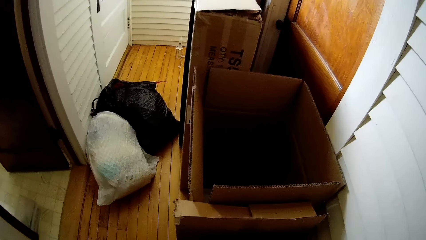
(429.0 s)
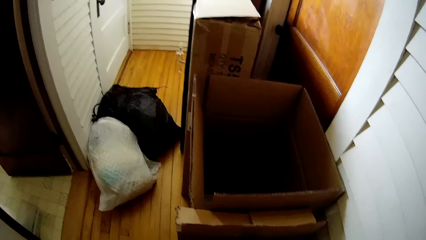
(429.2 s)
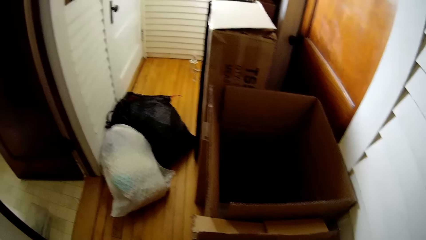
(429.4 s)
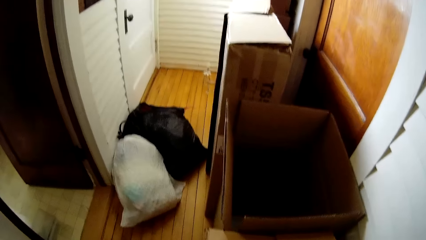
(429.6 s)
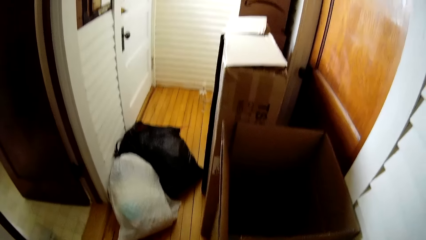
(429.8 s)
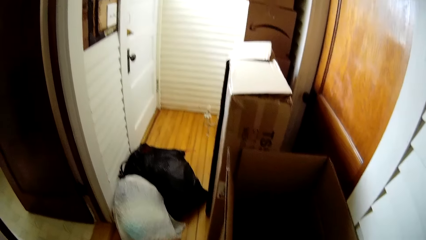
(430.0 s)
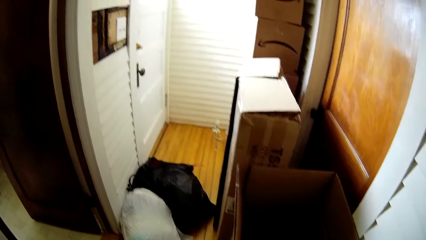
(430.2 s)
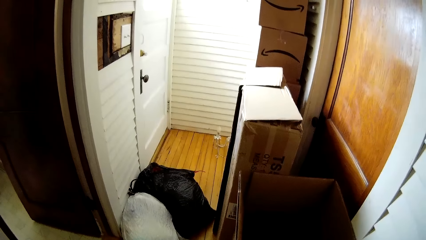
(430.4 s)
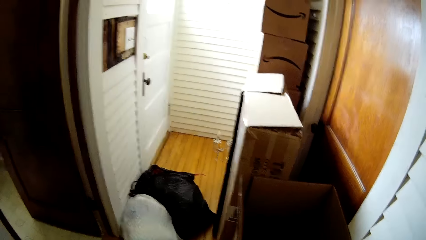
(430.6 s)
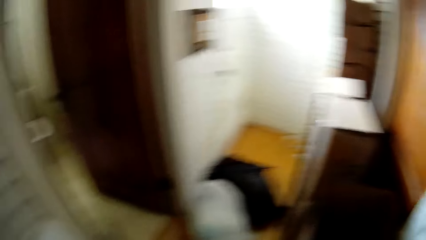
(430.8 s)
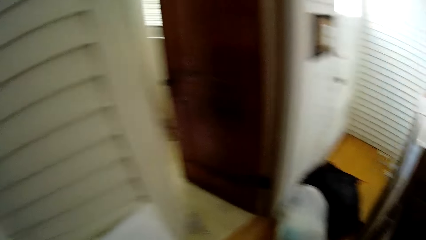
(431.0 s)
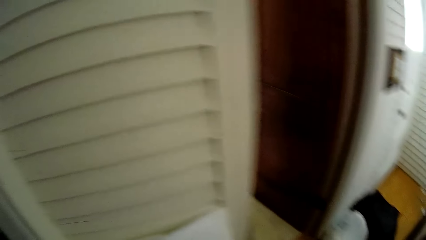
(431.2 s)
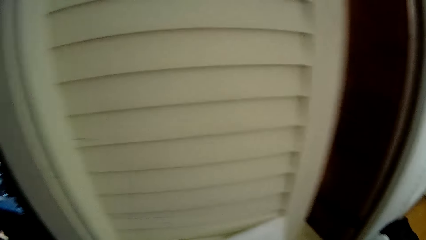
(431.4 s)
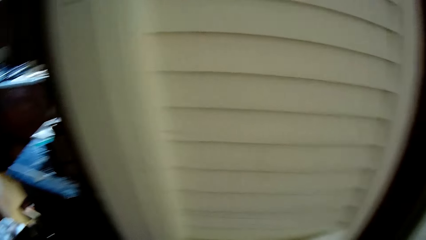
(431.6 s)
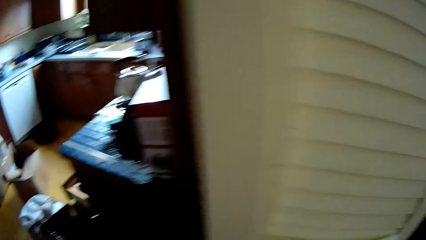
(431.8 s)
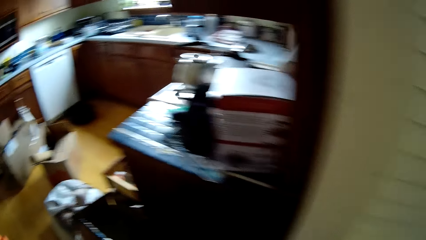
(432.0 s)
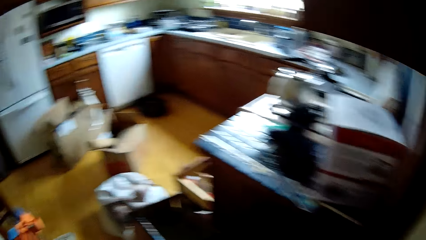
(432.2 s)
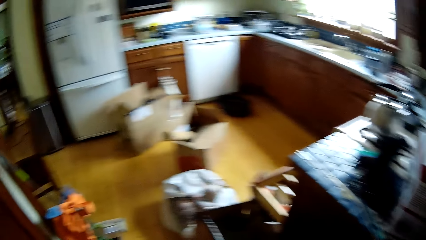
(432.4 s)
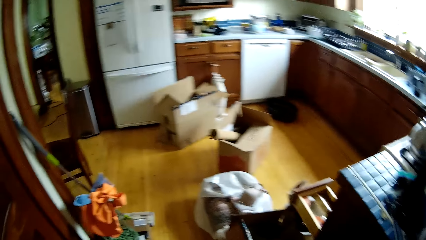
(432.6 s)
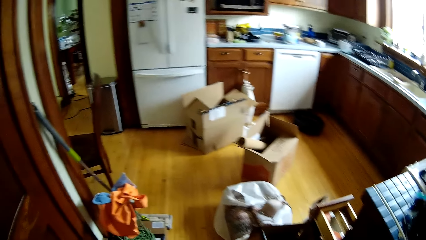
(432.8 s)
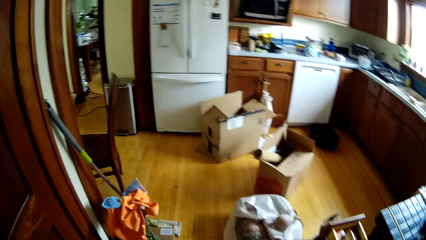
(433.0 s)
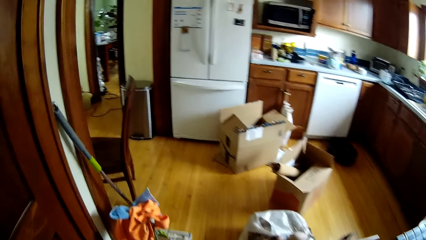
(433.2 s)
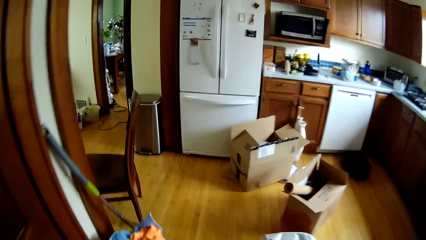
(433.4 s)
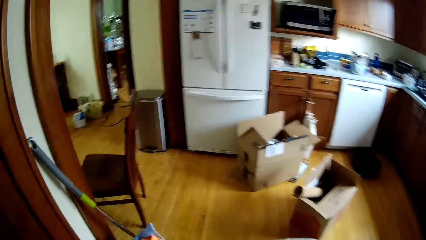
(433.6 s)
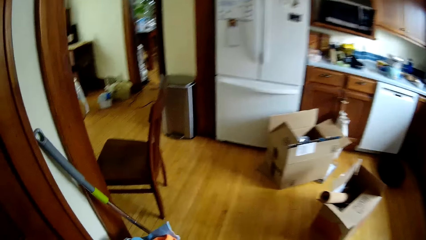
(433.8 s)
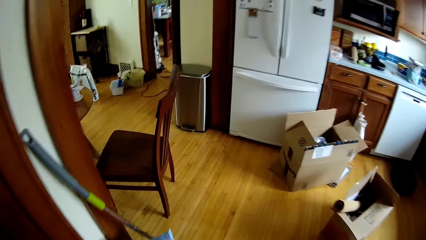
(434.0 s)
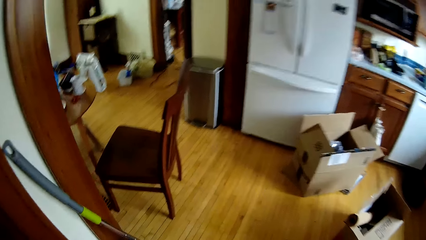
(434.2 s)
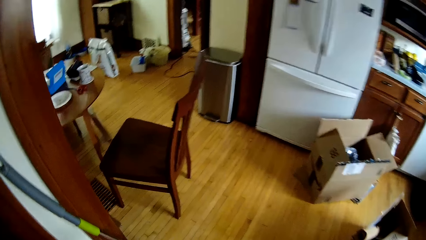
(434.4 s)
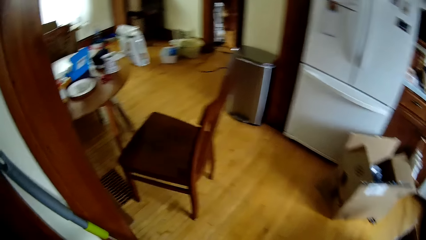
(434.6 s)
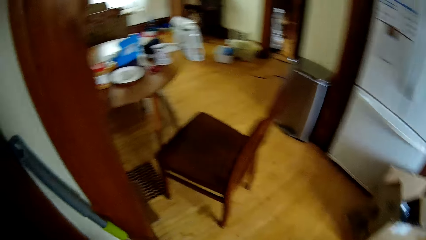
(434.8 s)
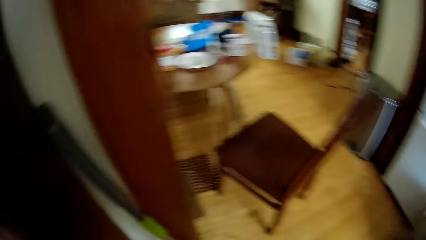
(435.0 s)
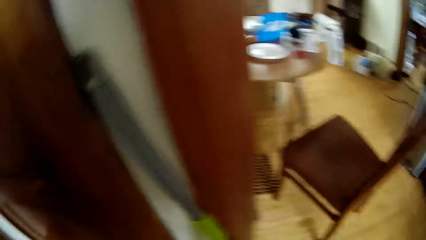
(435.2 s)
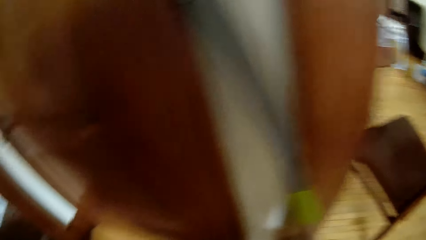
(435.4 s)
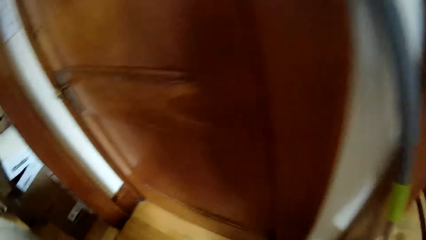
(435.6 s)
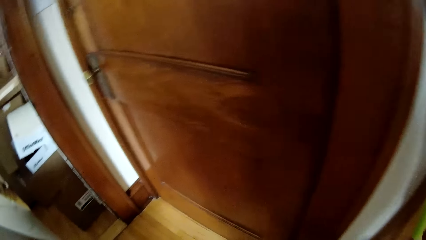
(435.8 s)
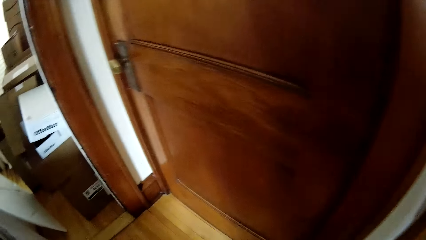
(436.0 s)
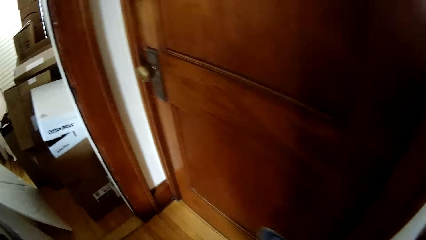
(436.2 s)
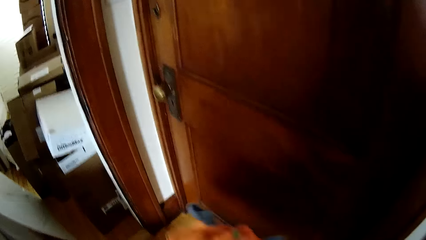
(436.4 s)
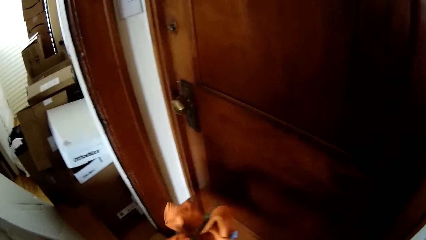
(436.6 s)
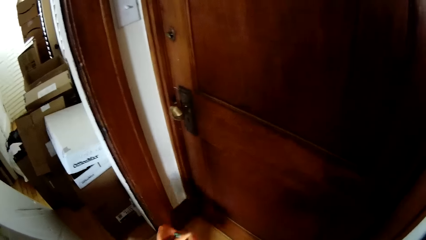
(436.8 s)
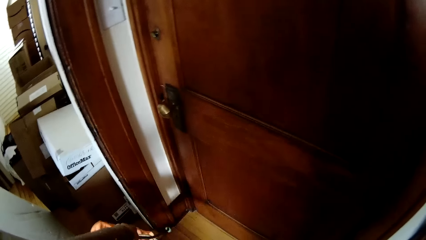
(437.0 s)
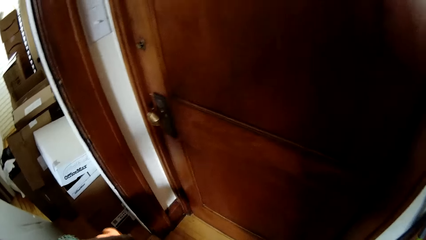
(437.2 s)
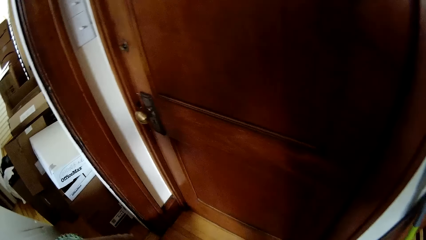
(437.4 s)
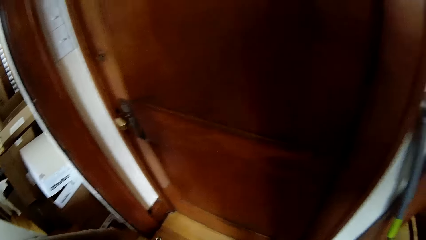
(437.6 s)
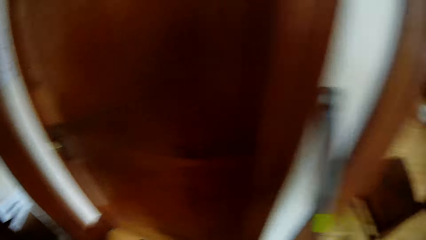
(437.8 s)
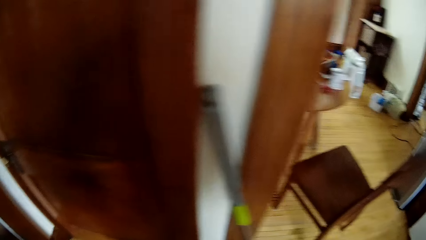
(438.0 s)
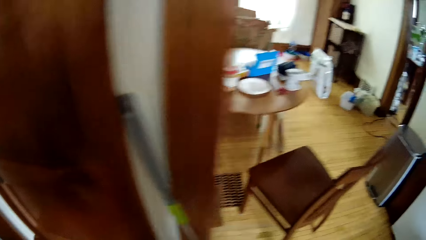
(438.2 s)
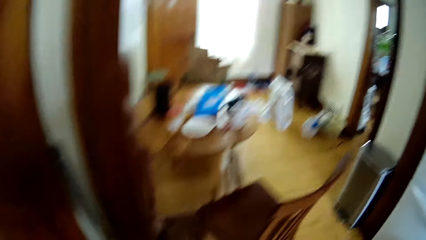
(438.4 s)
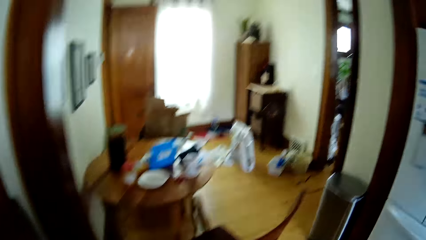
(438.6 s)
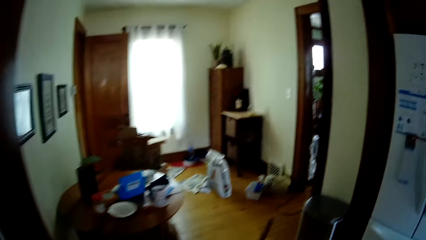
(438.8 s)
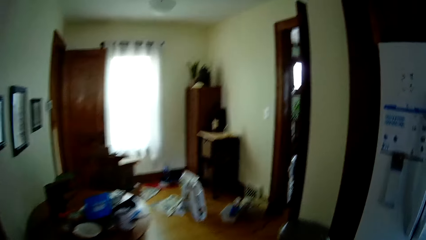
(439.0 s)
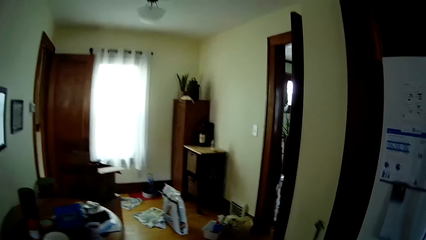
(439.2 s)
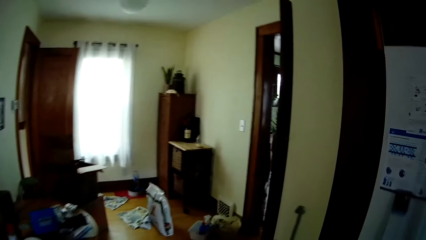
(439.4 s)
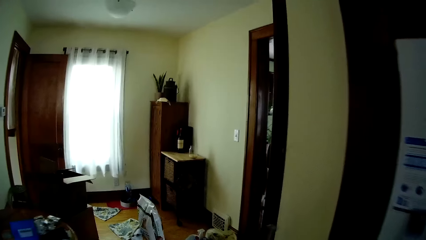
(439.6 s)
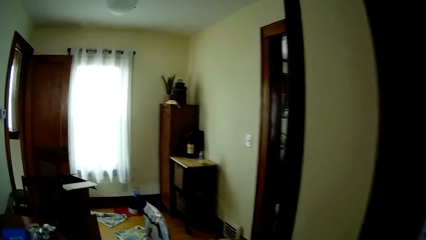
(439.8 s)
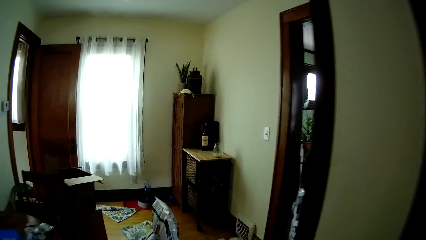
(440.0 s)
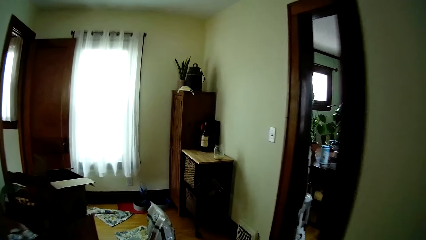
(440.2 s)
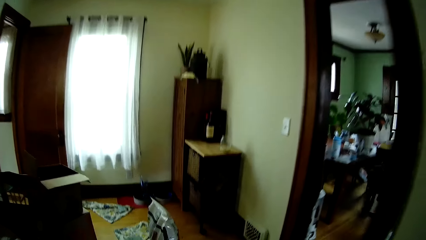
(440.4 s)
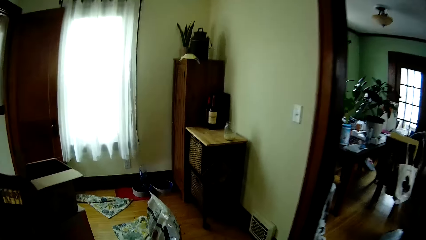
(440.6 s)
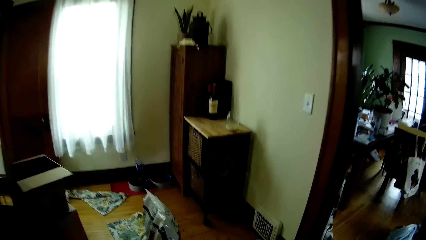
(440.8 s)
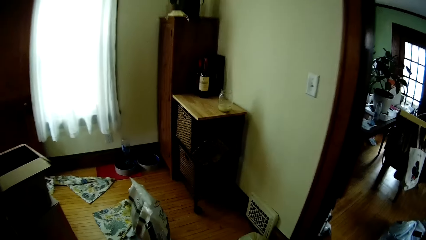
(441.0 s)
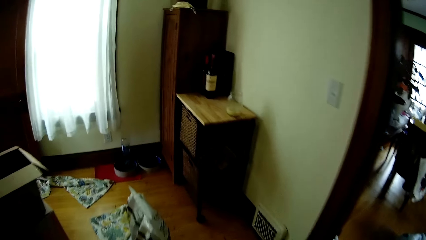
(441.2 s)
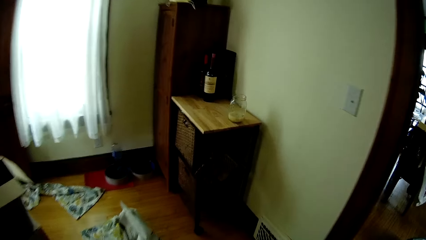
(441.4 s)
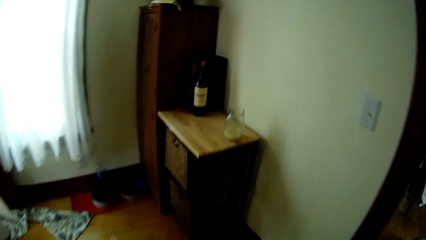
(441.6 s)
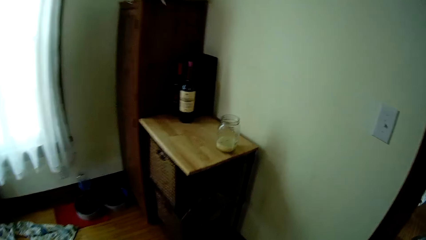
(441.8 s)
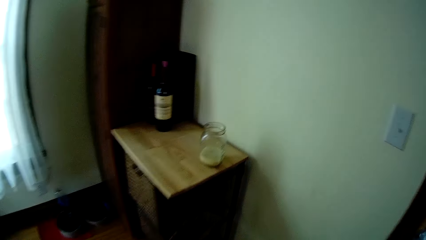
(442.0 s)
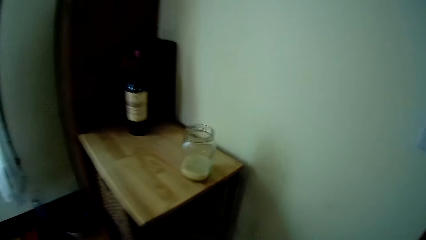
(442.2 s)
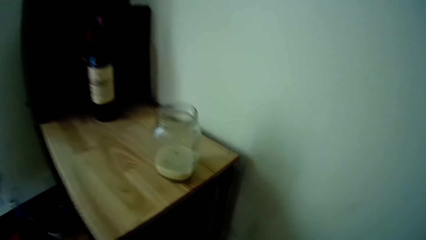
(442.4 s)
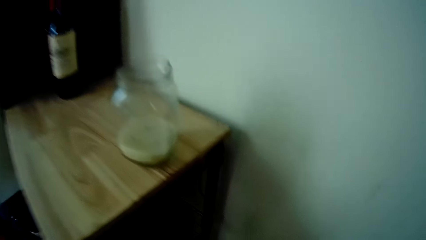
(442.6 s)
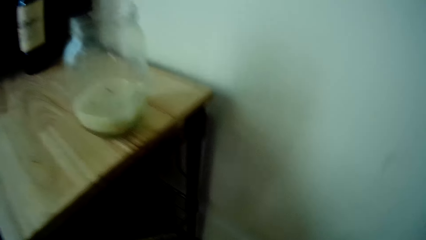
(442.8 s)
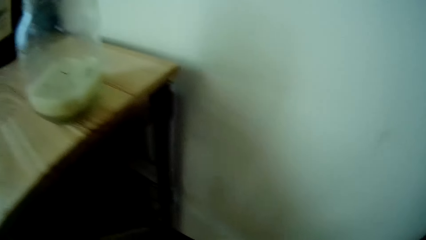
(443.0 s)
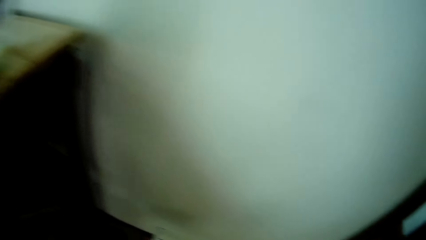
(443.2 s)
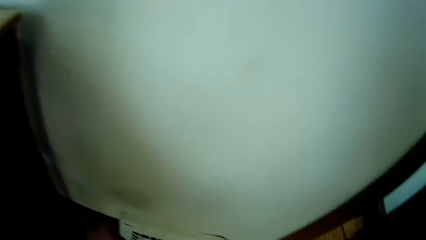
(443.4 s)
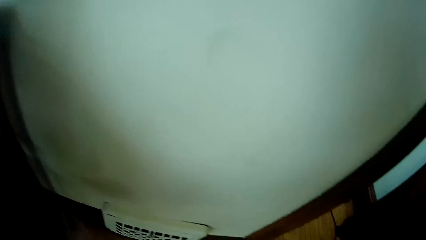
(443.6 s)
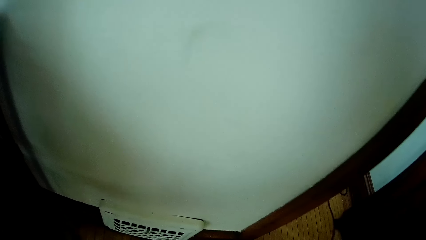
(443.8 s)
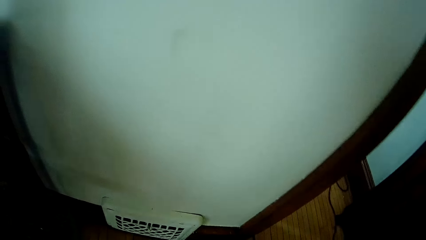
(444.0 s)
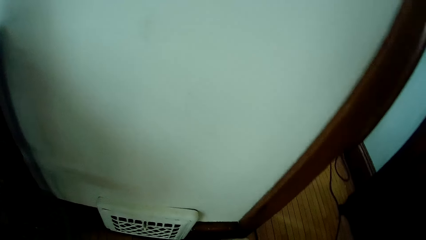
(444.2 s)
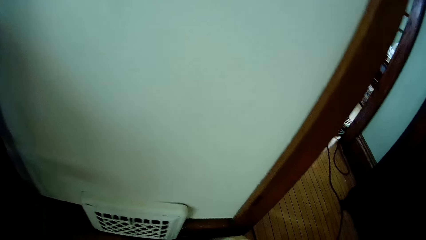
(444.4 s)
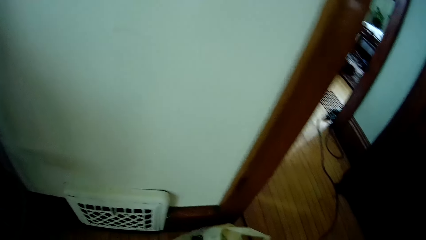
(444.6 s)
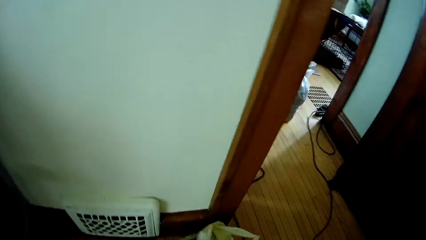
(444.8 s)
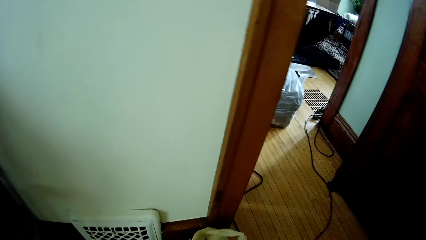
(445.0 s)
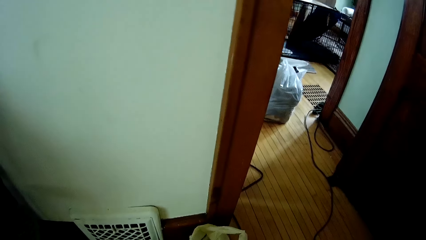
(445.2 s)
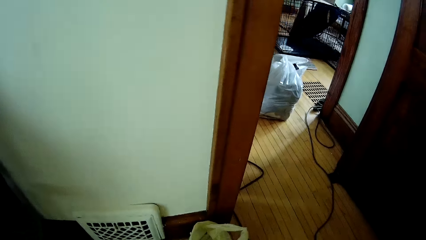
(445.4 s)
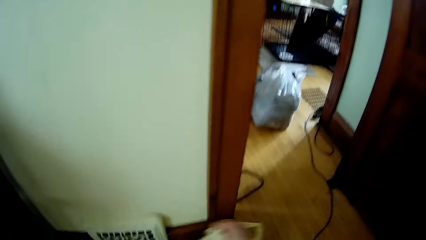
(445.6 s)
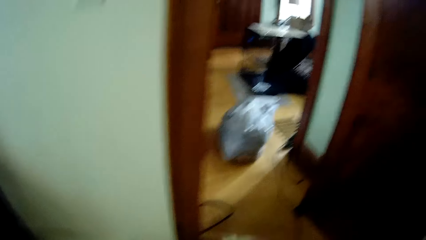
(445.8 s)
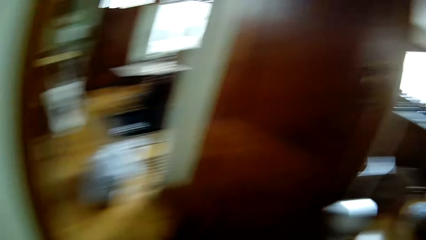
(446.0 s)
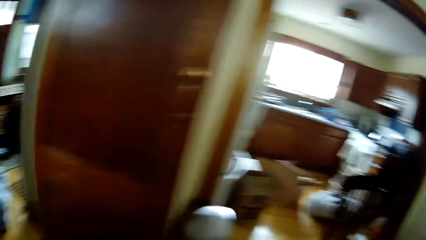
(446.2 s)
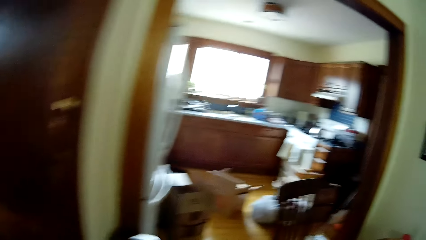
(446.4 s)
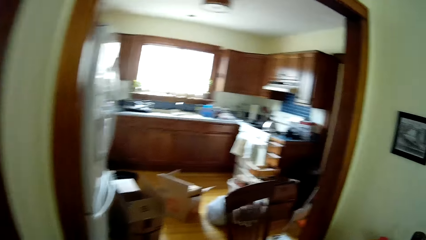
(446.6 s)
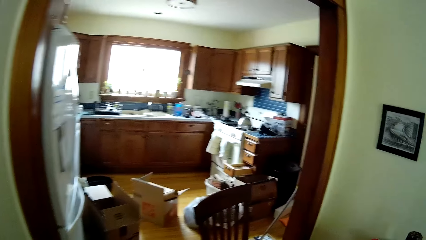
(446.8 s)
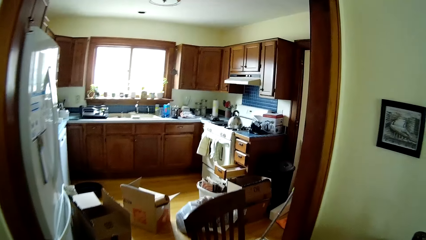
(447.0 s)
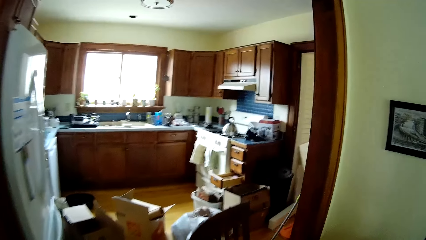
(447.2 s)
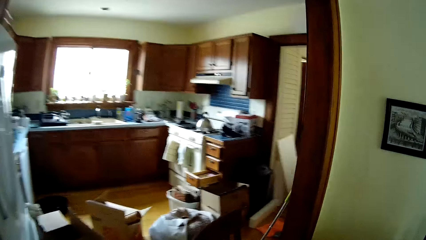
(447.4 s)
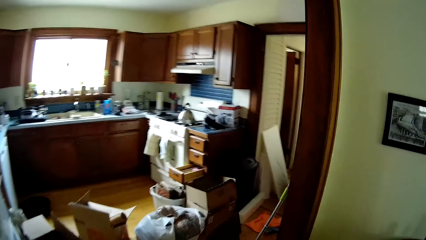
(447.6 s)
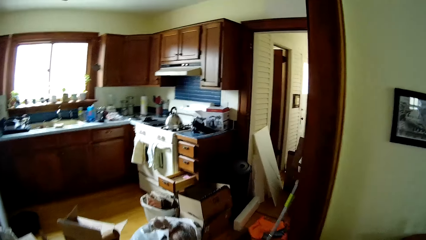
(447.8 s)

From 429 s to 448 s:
The camera wearer passes a cloth in his right hand to his left hand. He drops the cloth on a wooden floor with his left hand. He walks towards a vent on the wall. He picks up paper. He walks towards the kitchen.
